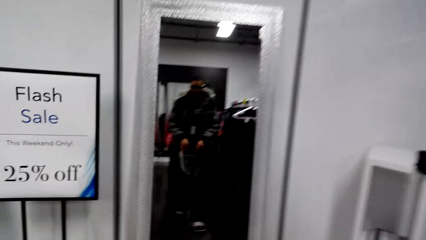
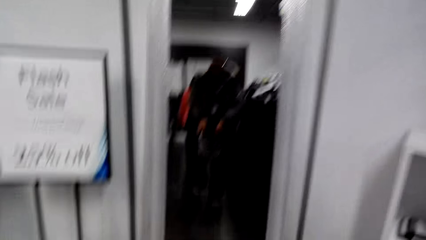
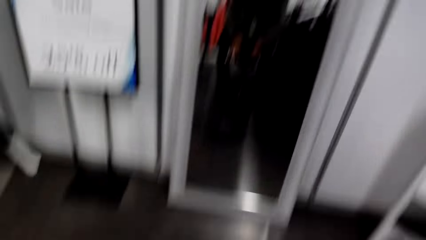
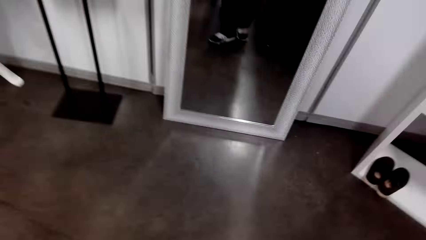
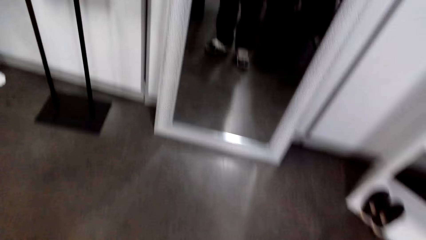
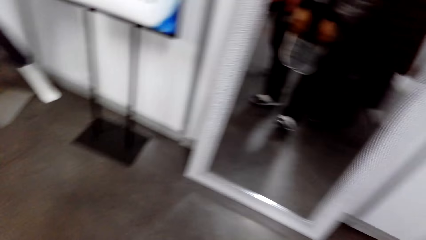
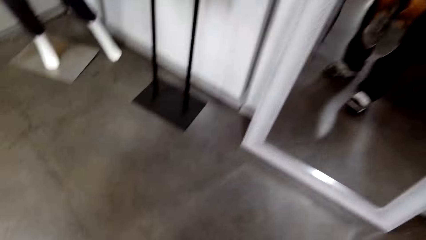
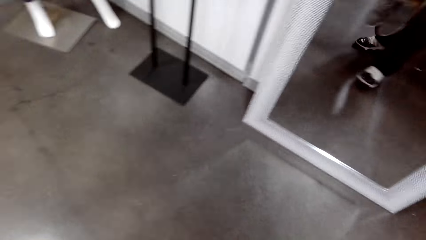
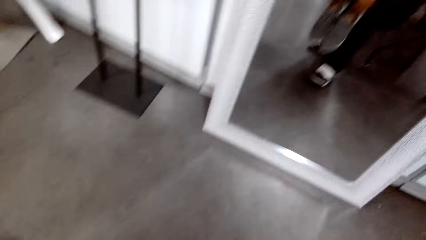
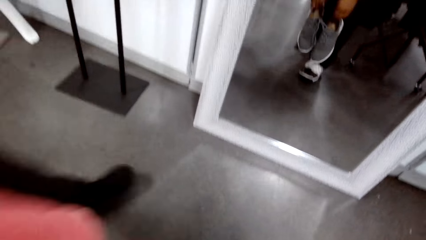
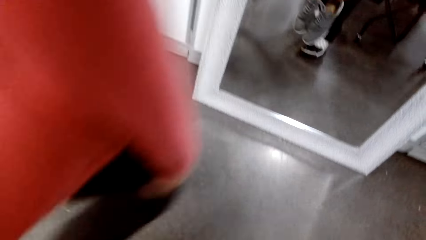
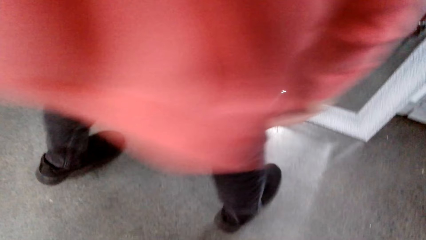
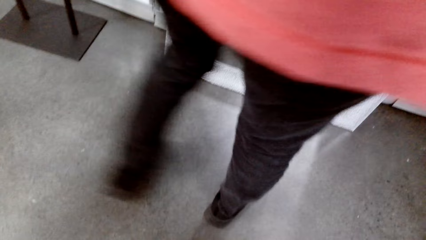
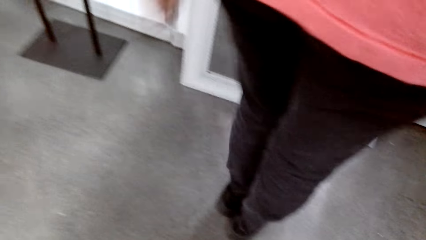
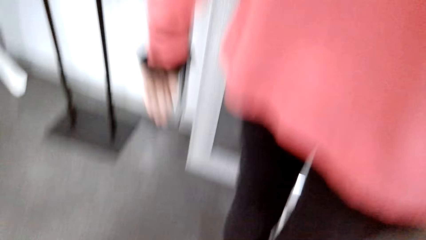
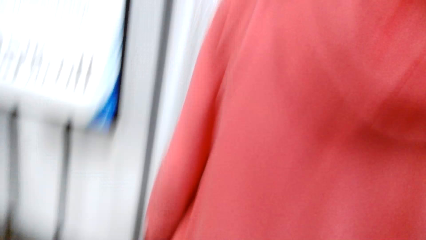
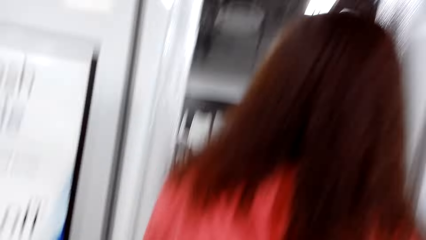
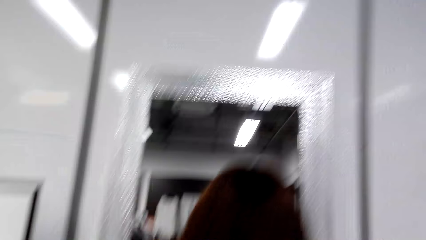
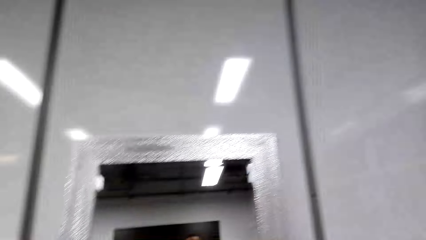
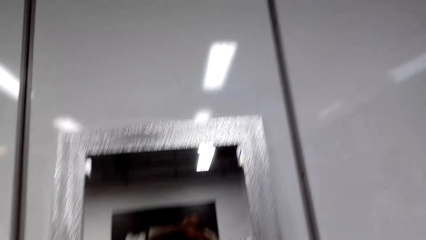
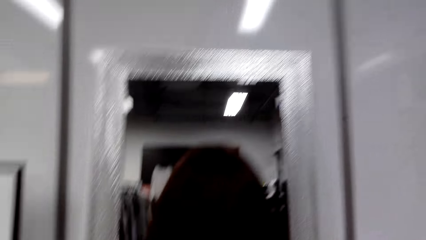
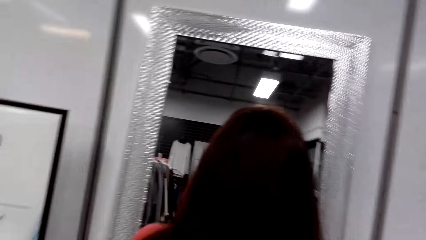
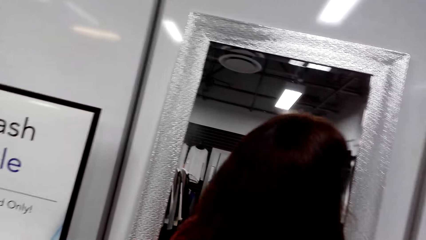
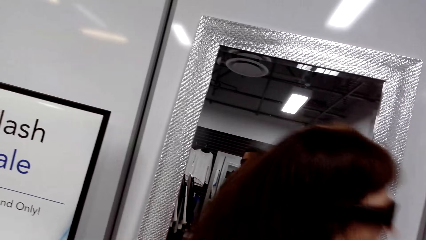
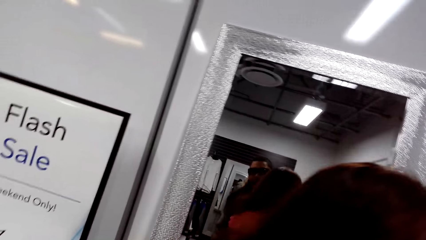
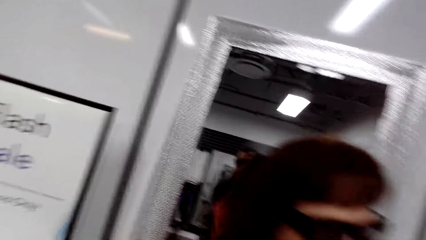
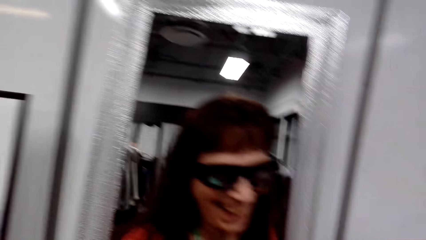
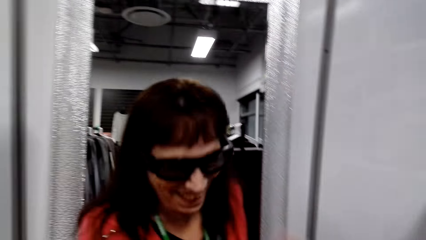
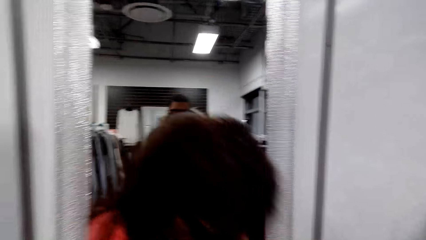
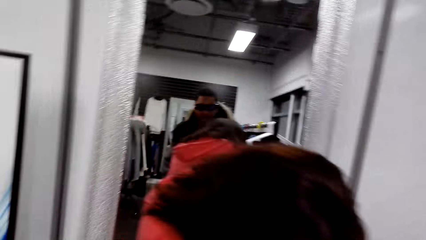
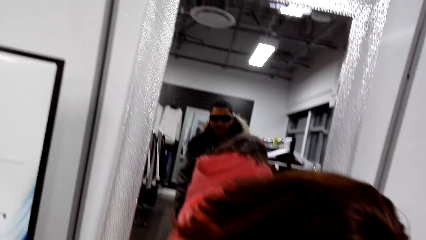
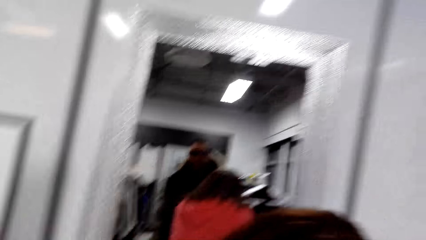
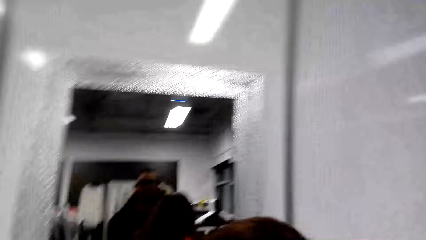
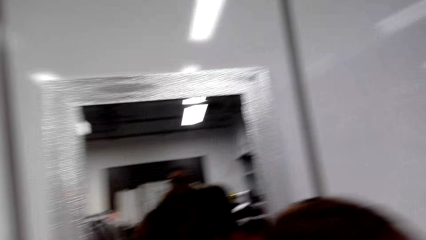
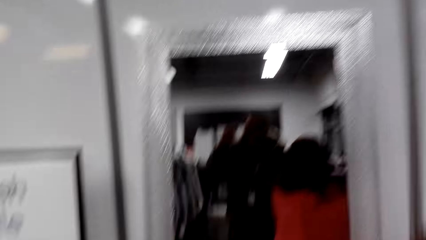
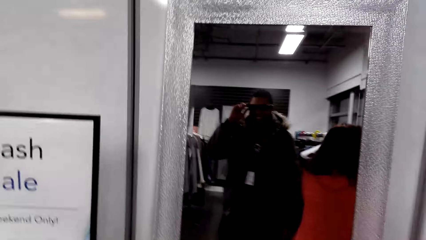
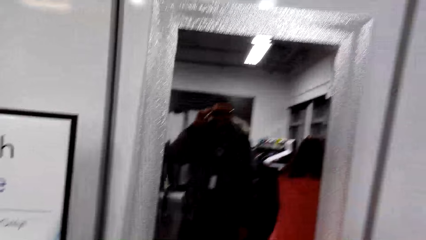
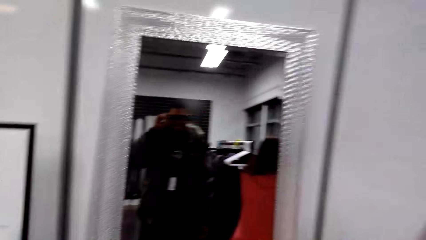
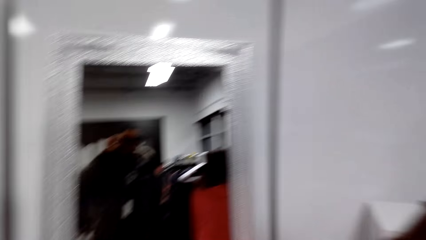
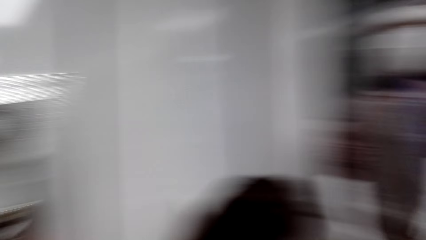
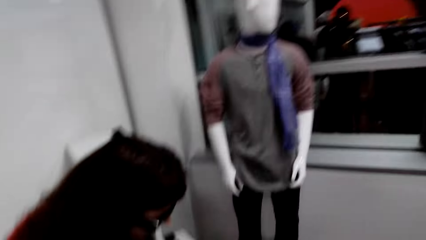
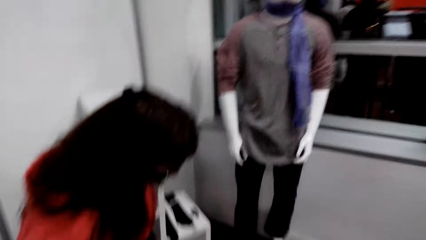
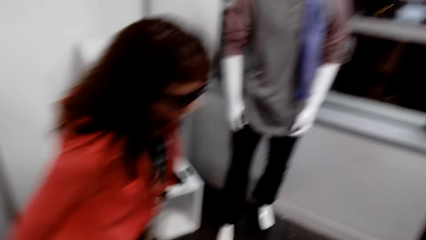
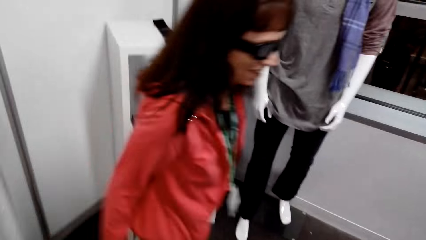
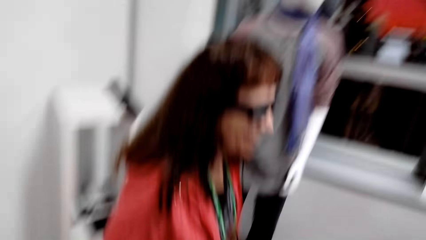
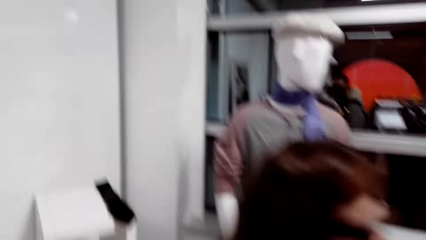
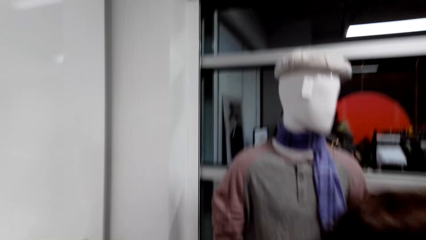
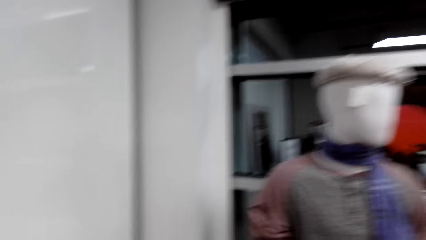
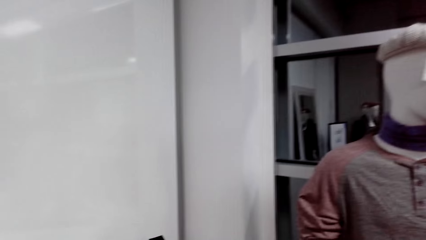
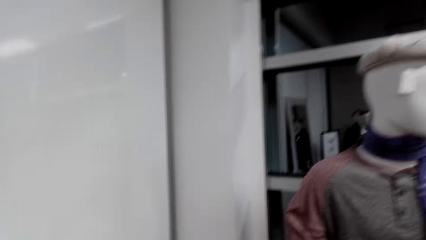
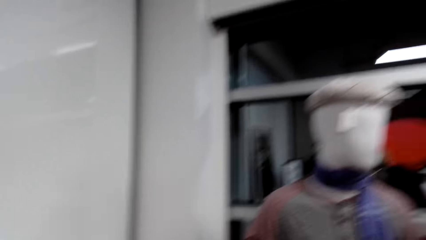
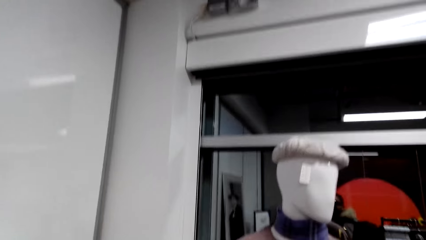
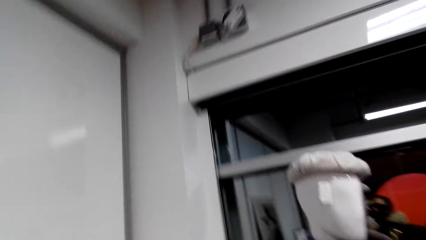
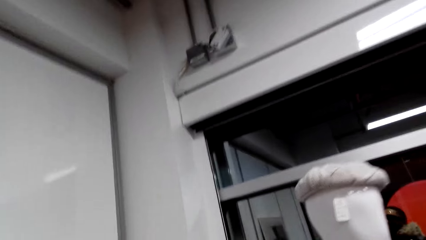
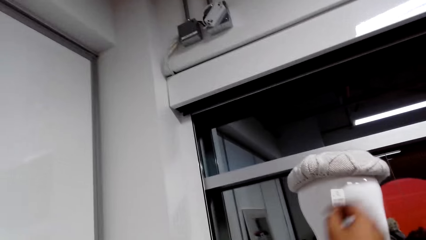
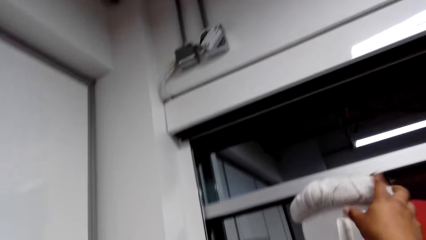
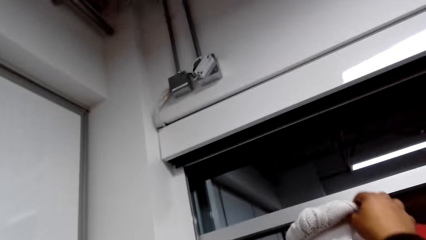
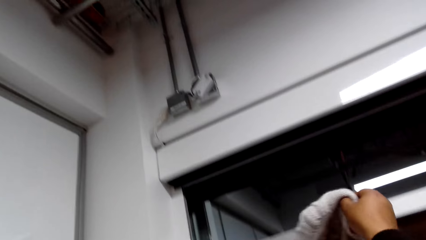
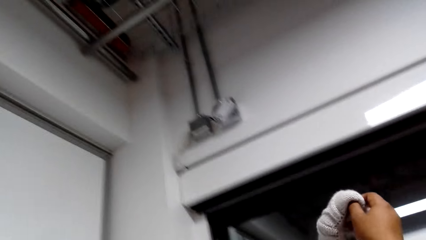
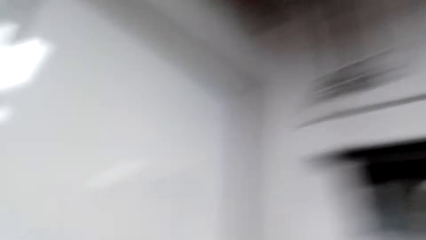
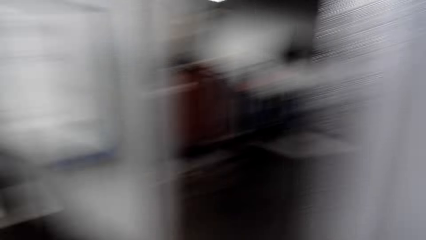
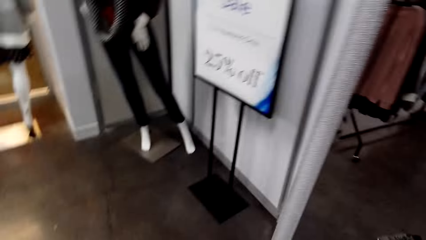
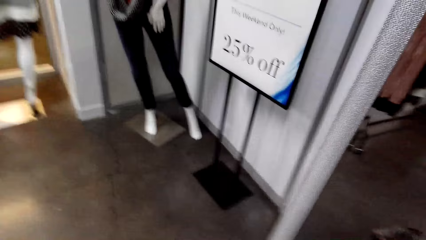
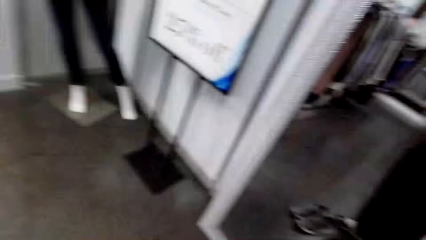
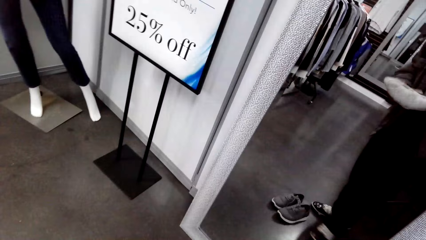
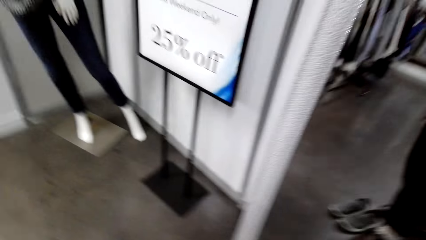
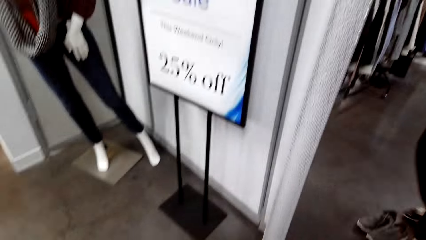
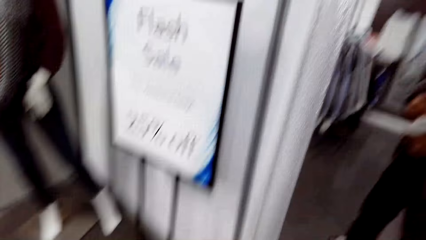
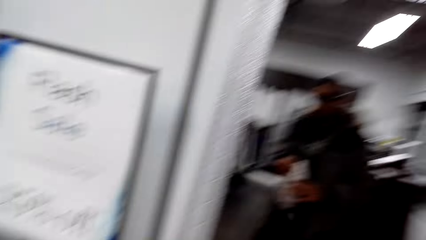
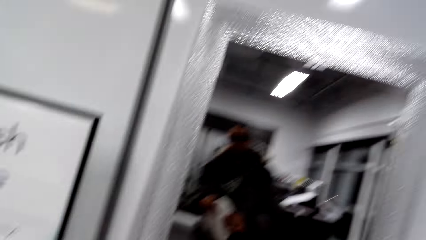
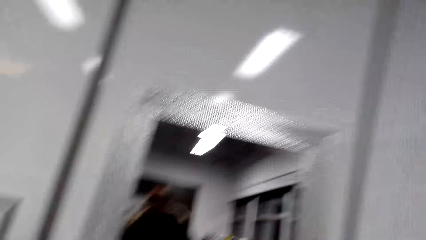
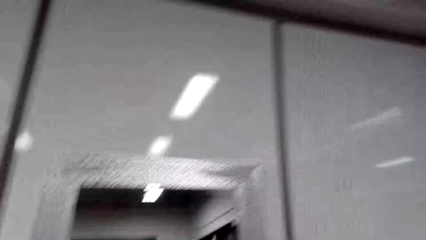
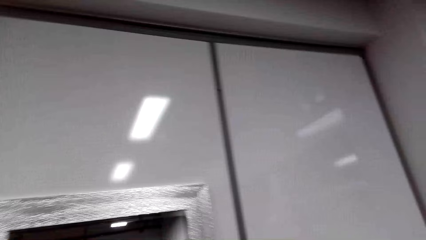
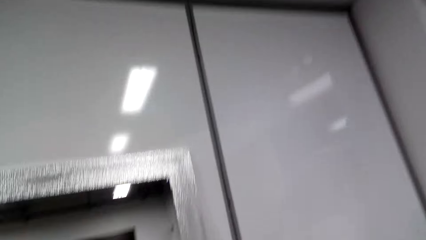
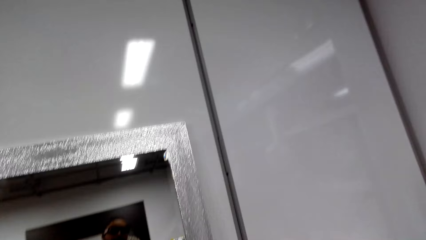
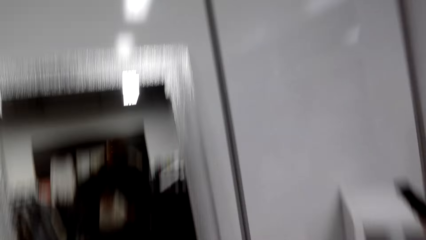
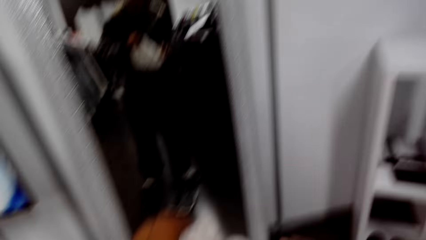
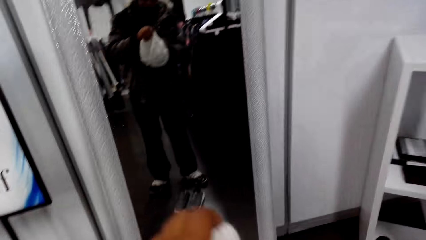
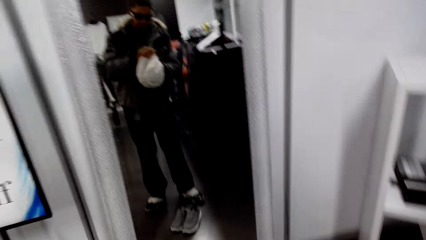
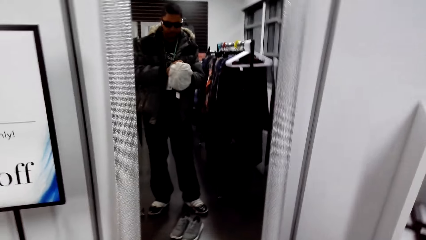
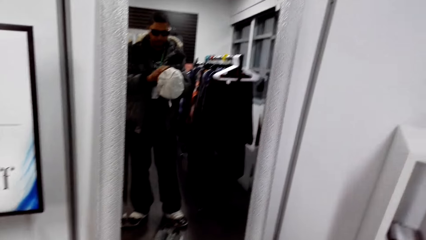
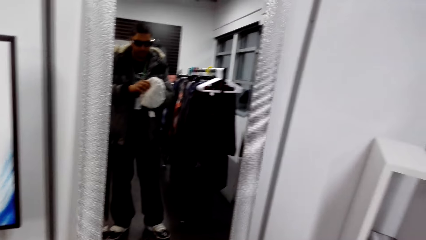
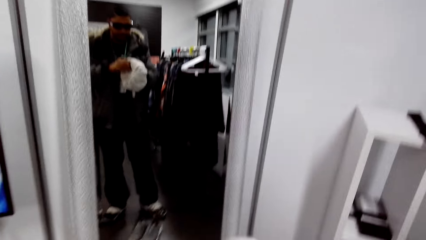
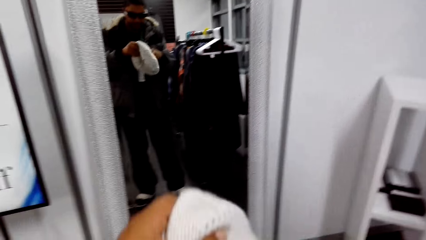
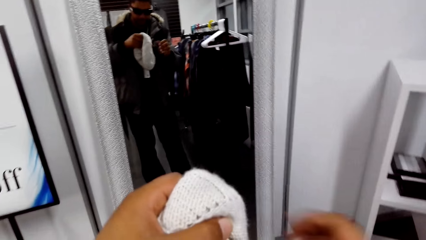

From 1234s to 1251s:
The camera wearer holds a pair of shoes. They stand in front of a mirror. A woman walks around the store. The camera wearer dialogues with the woman. They walk around the clothing store. They pick up a knitted hat. They stand in front of the mirror.
